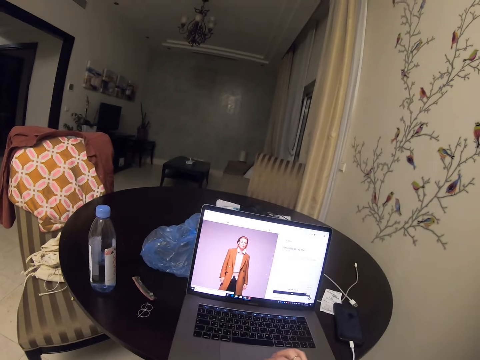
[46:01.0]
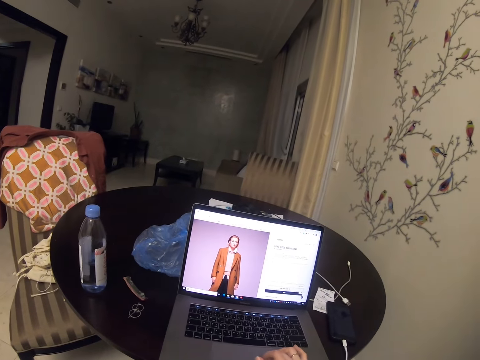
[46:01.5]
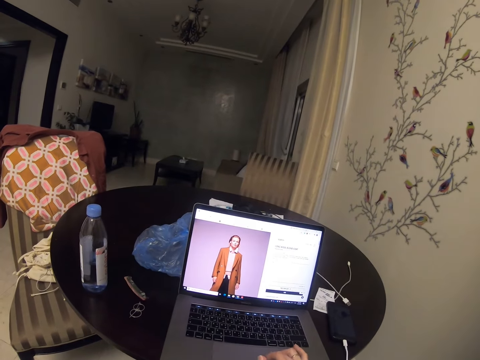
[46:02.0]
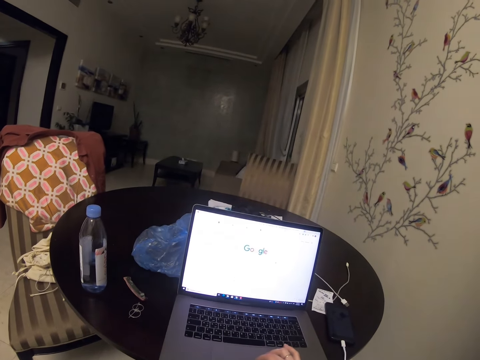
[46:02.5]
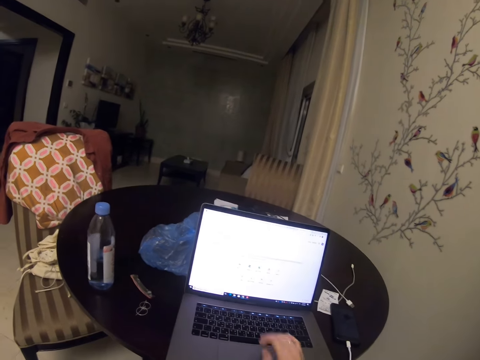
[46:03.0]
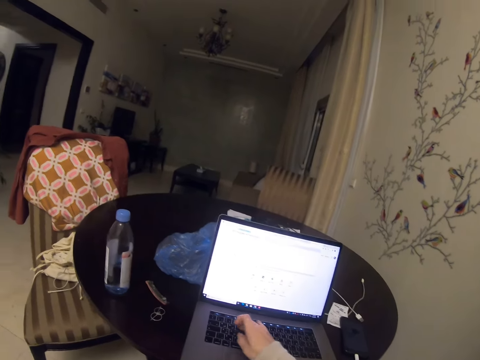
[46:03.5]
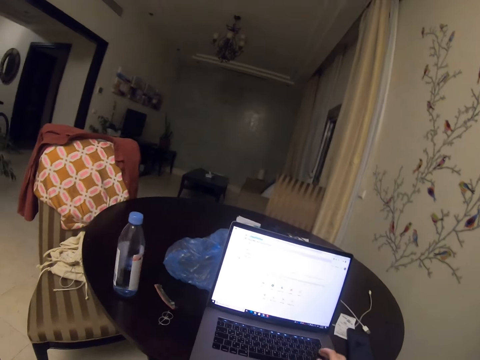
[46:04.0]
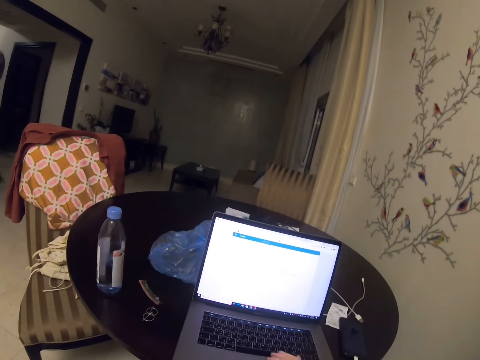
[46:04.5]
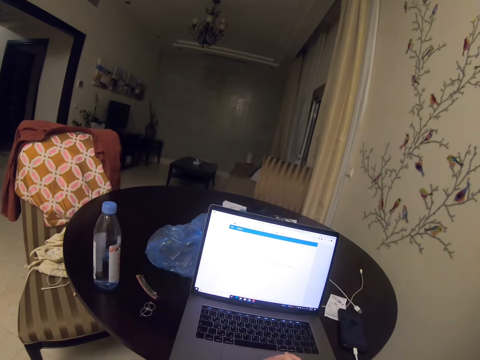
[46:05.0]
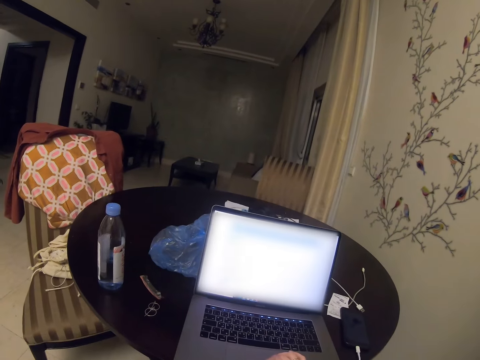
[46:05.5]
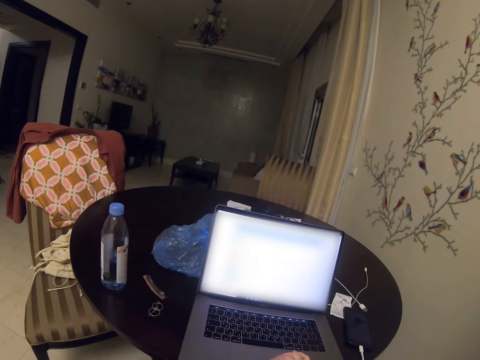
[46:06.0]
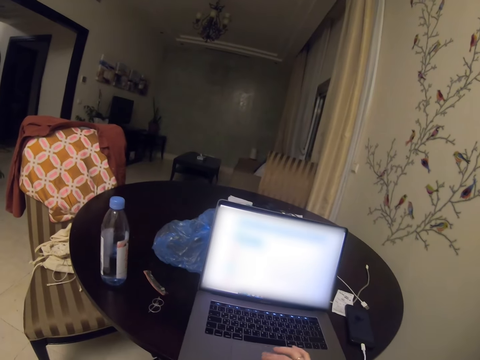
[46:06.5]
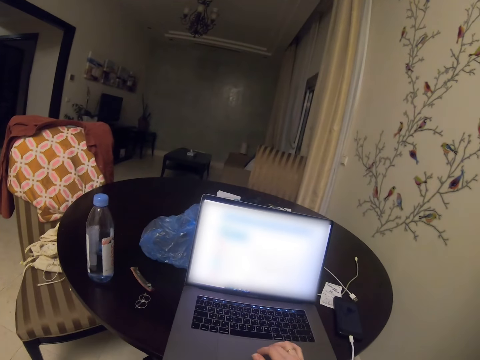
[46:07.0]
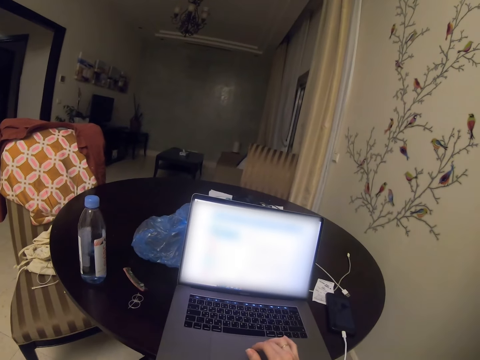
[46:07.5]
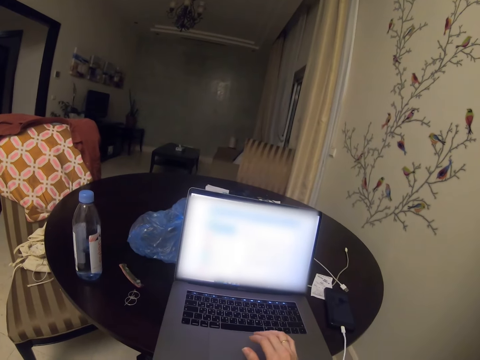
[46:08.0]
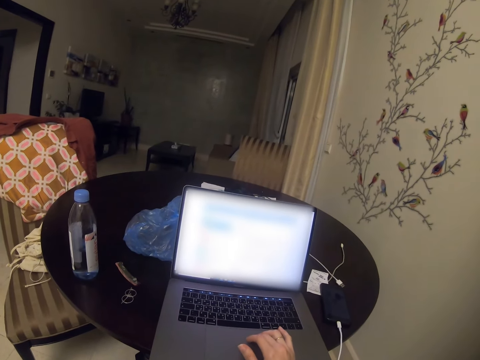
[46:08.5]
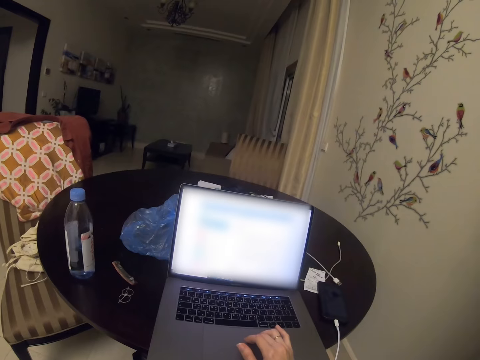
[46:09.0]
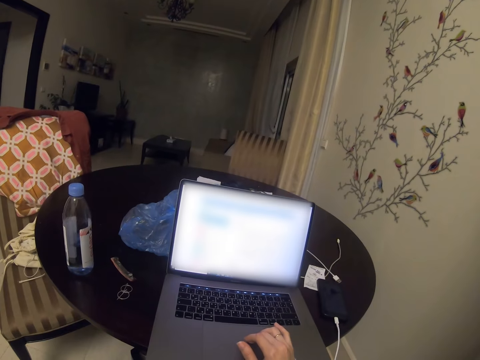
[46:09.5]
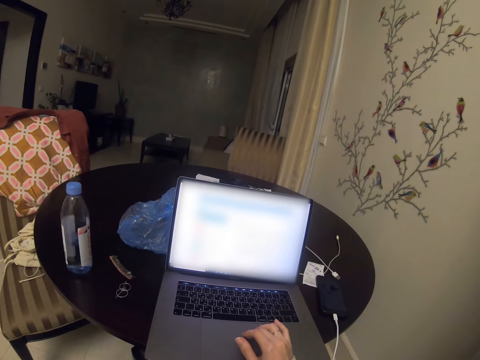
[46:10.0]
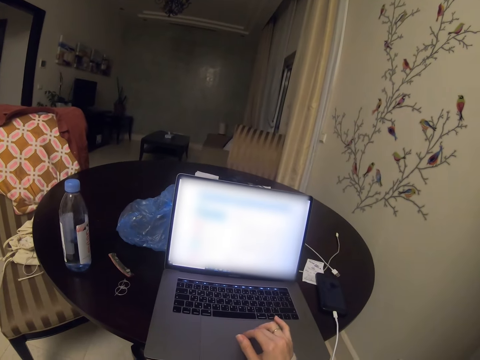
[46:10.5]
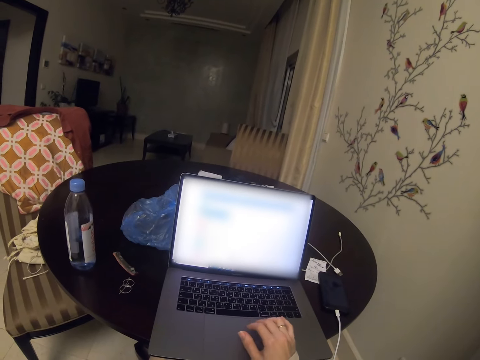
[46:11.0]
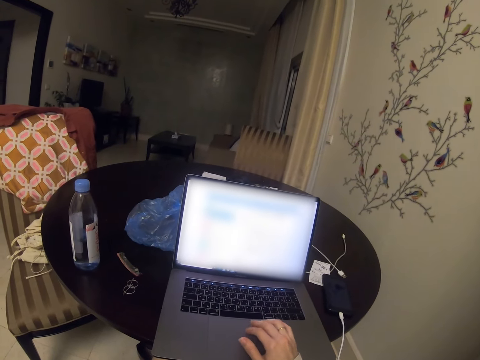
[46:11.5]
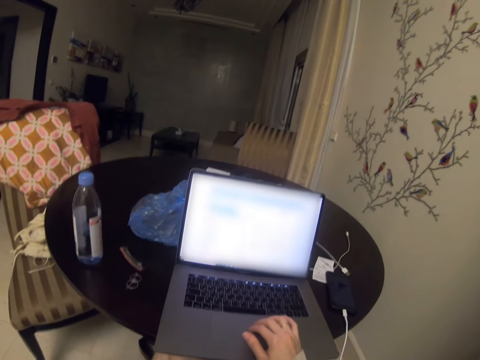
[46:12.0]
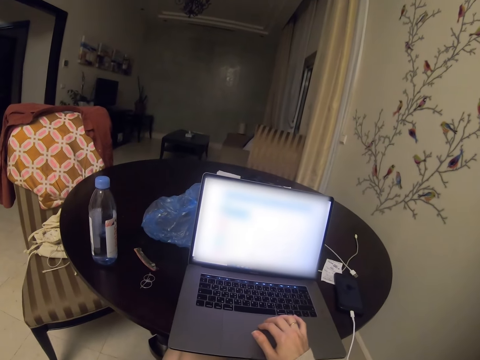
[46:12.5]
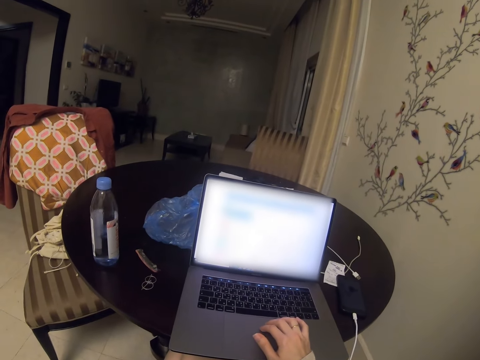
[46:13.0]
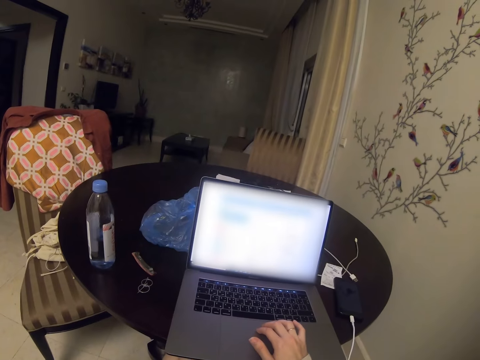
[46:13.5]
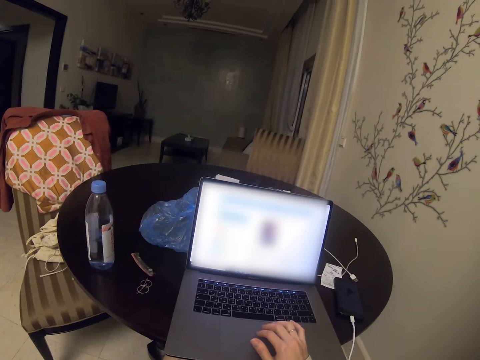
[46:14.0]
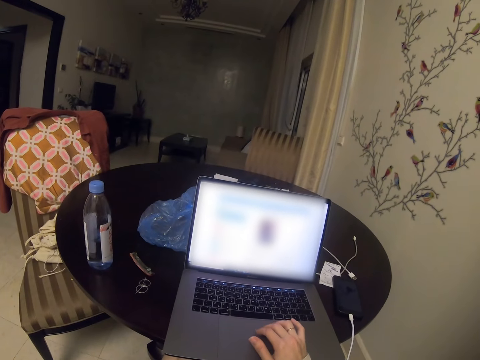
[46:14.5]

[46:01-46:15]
The camera wearer opens the laptop. They type. They sigh.

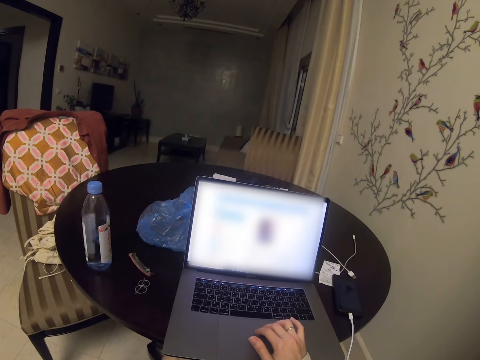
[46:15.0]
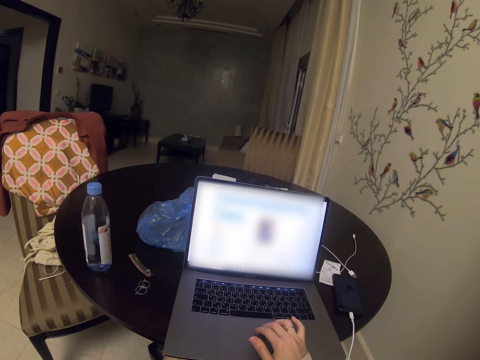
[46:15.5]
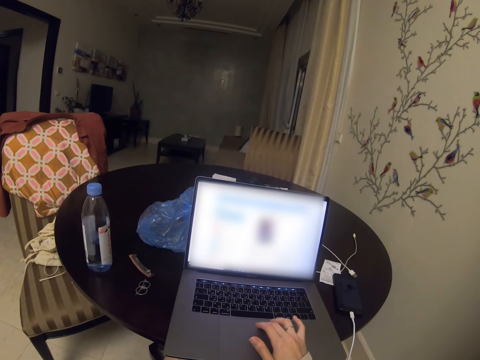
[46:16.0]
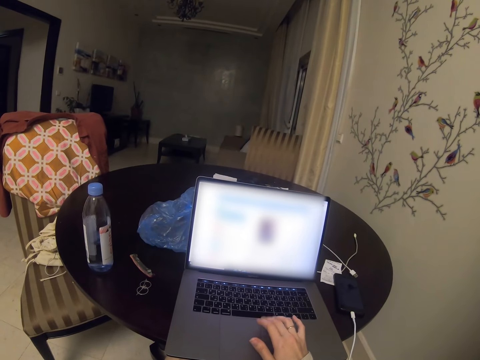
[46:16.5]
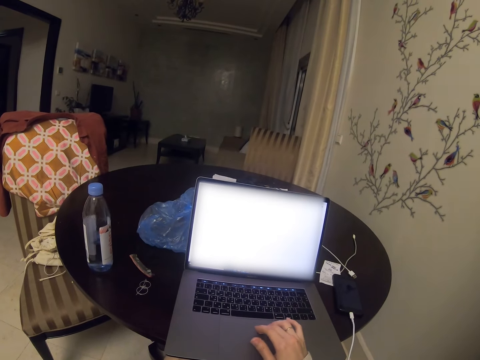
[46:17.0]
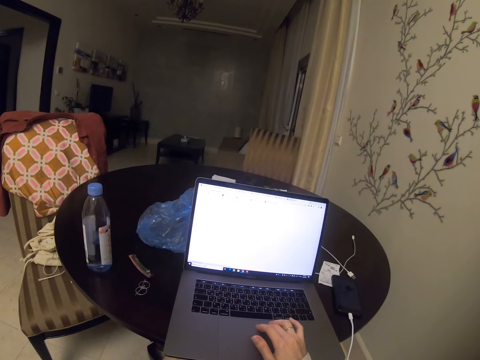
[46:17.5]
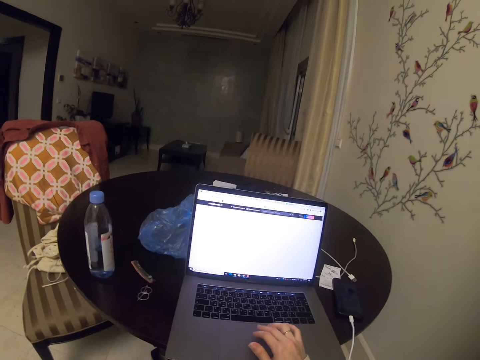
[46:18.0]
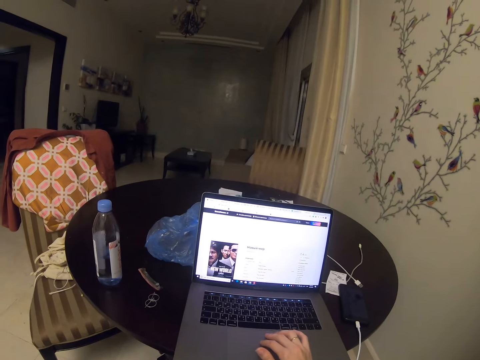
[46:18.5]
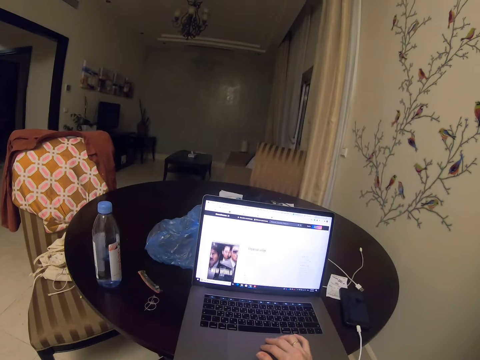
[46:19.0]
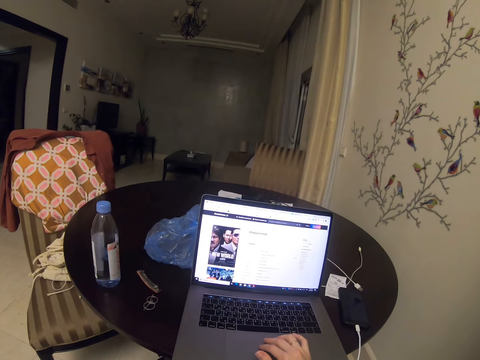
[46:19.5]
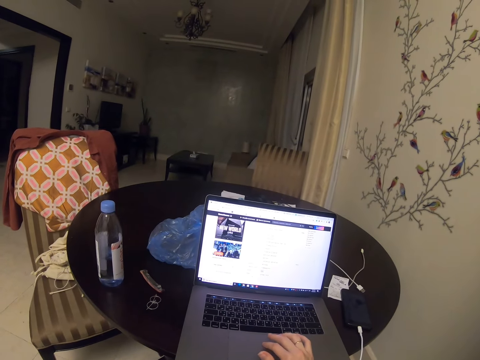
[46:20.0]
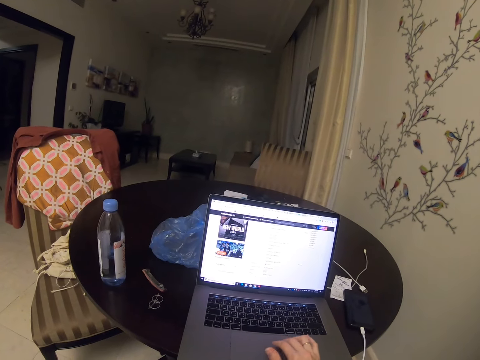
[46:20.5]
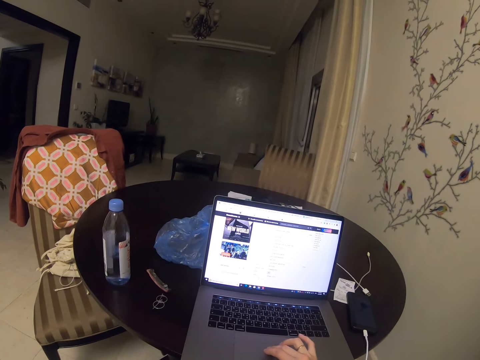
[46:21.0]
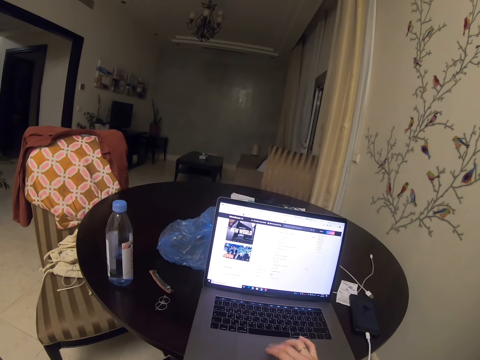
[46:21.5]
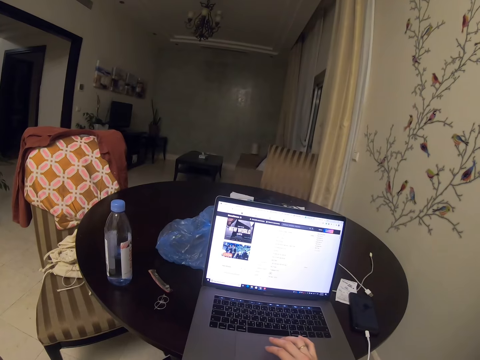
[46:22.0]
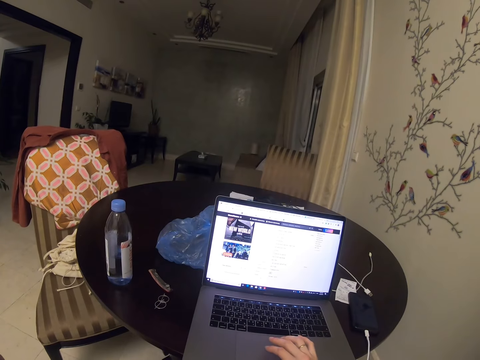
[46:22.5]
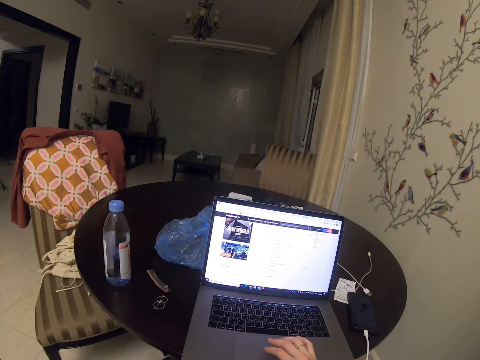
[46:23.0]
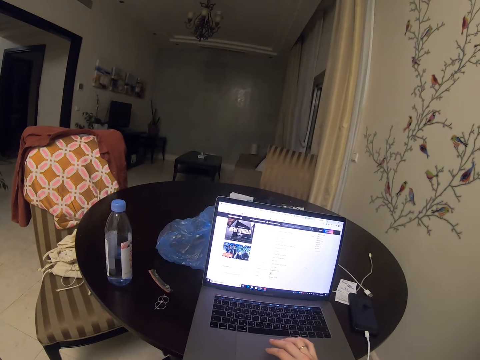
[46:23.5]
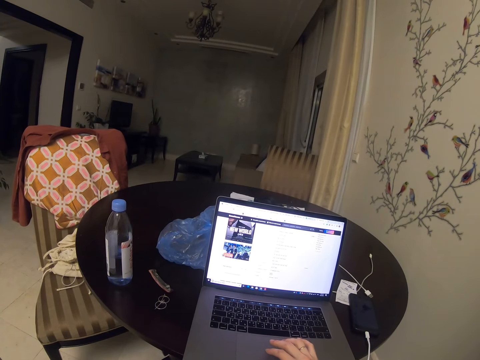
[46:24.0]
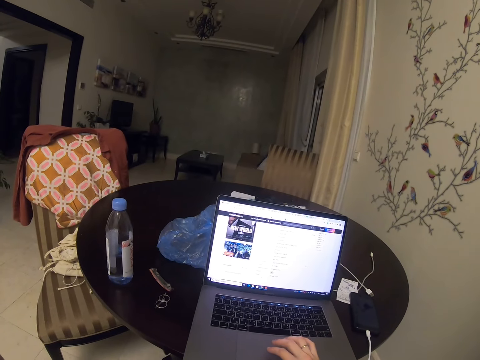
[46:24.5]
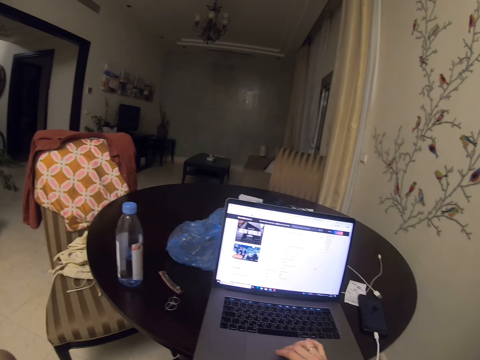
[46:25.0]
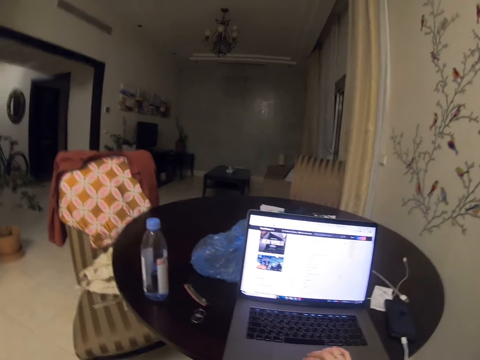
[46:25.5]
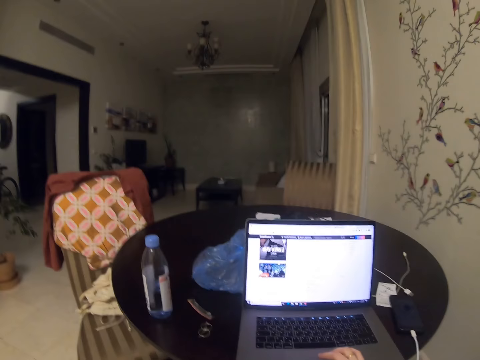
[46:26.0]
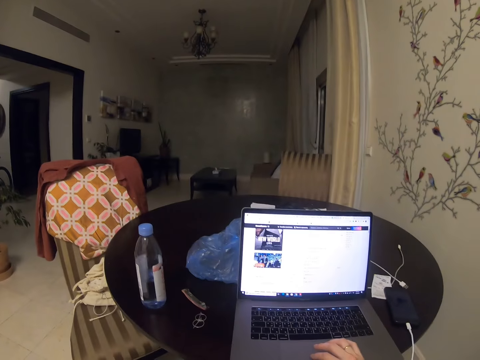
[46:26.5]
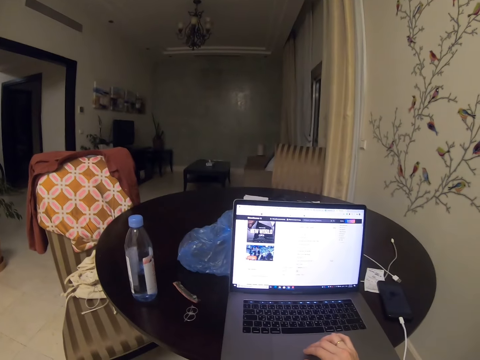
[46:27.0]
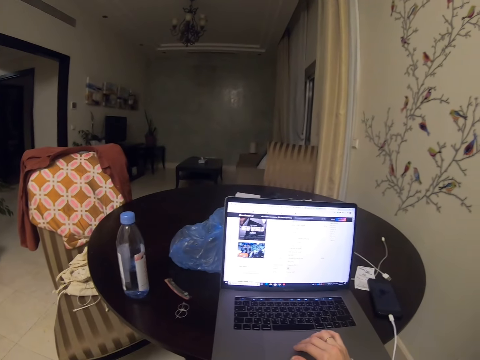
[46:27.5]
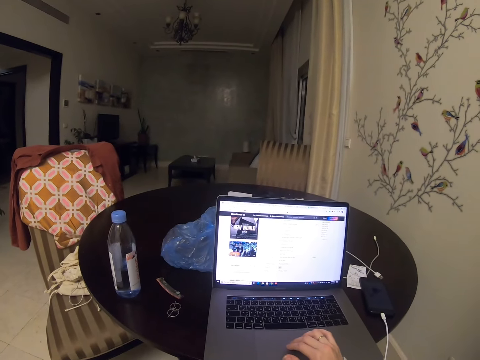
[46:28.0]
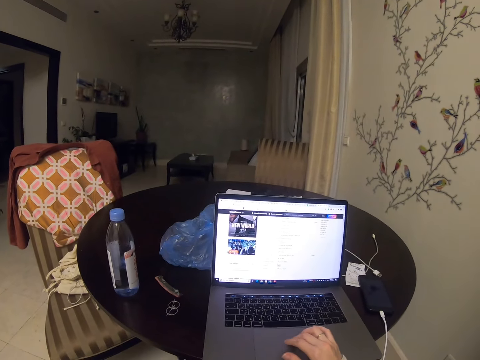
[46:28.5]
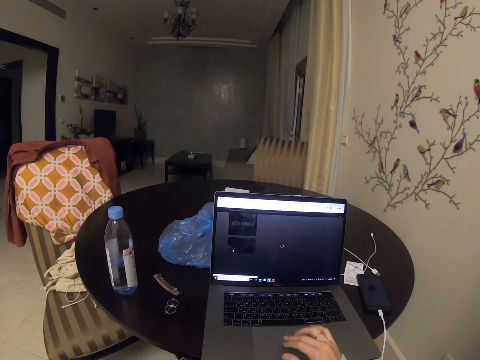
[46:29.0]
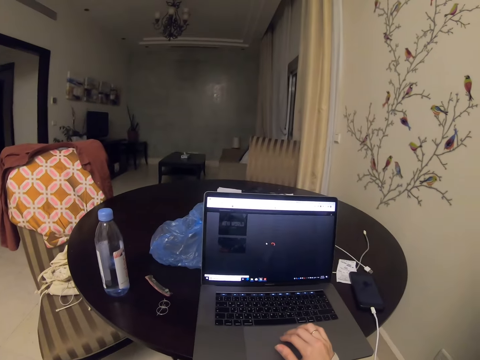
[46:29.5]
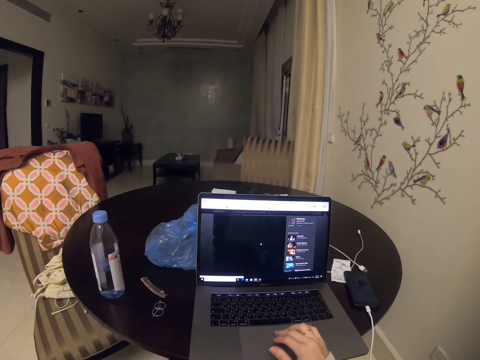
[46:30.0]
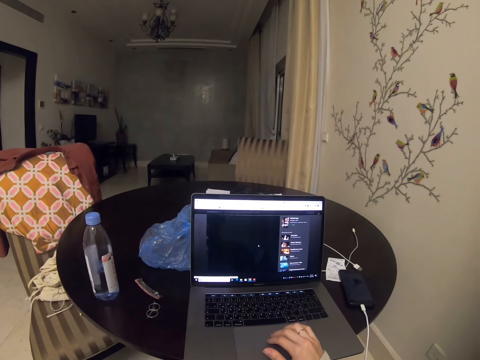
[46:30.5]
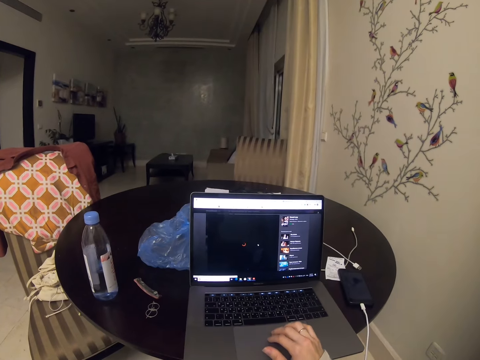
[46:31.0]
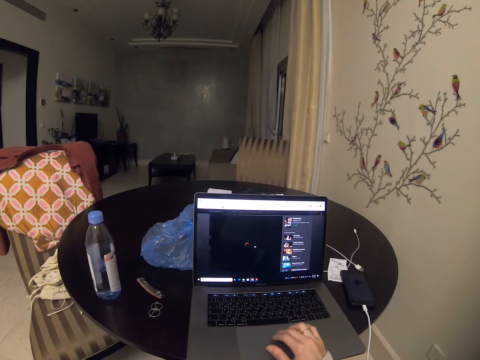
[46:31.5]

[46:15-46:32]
The camera wearer swipes. They scroll.
